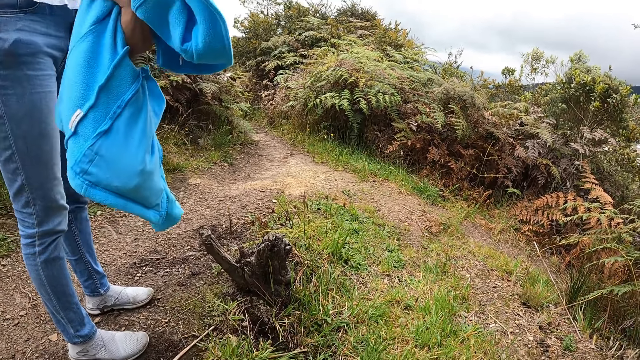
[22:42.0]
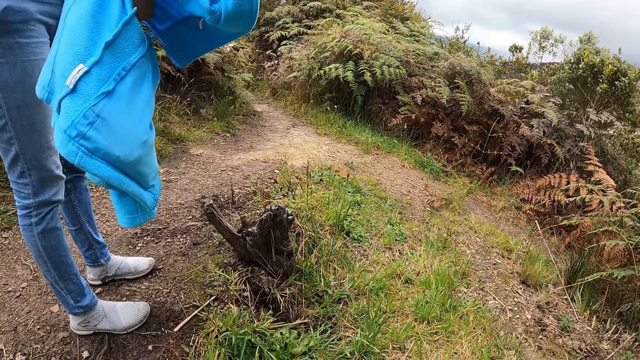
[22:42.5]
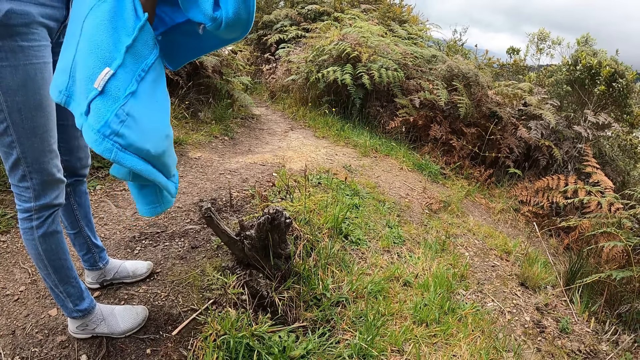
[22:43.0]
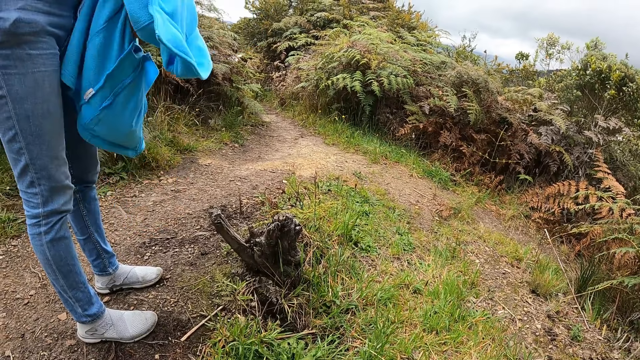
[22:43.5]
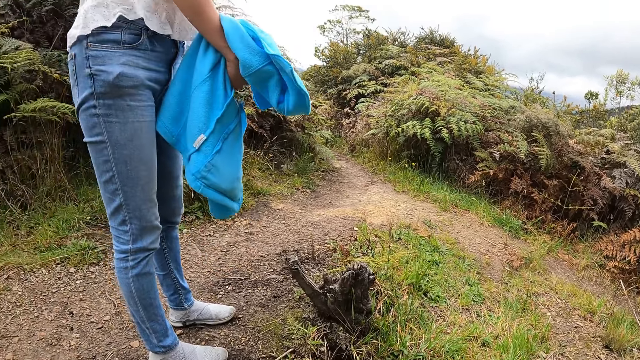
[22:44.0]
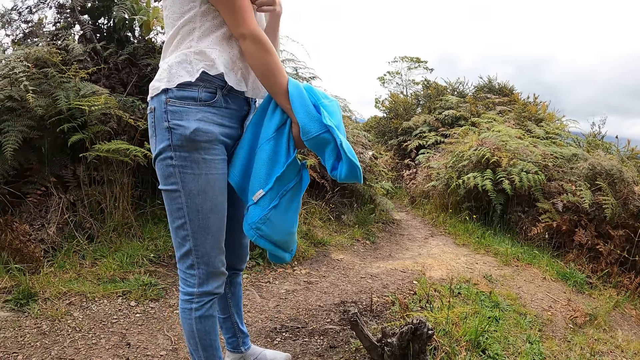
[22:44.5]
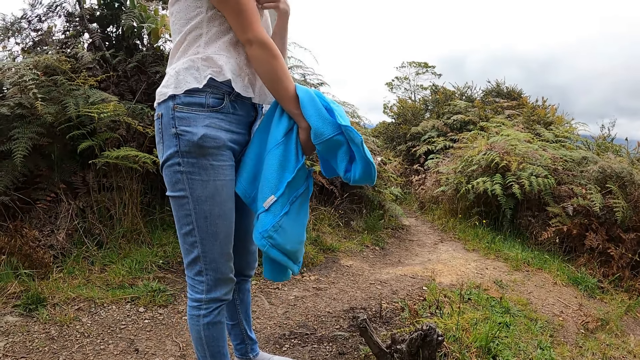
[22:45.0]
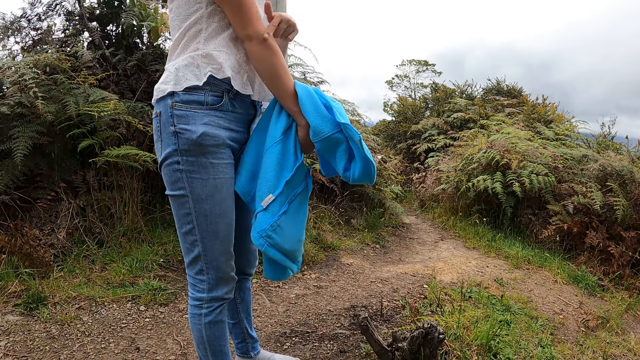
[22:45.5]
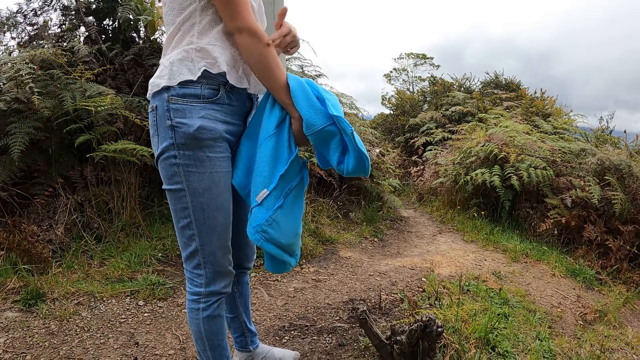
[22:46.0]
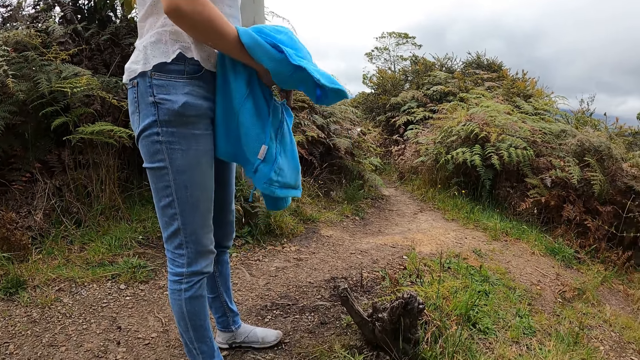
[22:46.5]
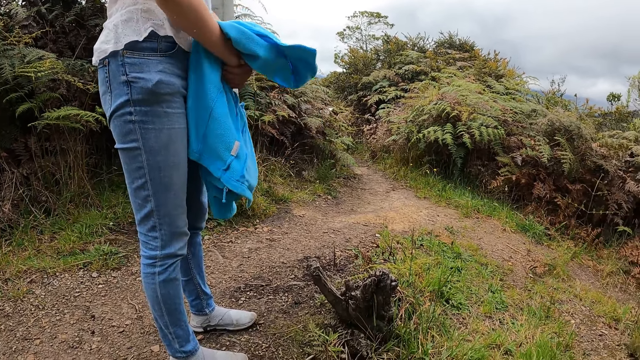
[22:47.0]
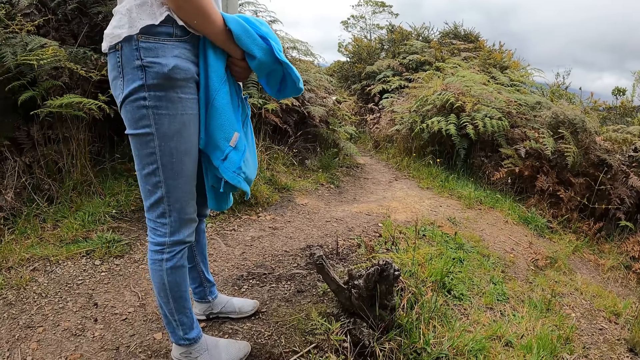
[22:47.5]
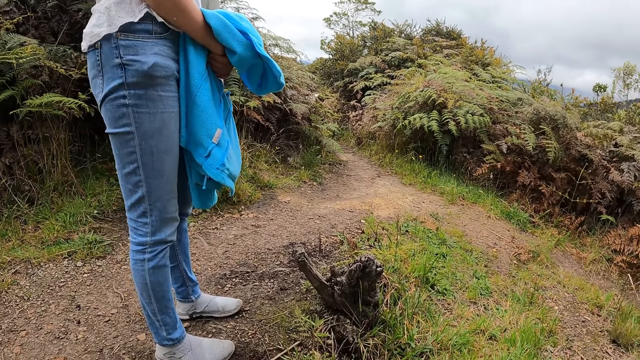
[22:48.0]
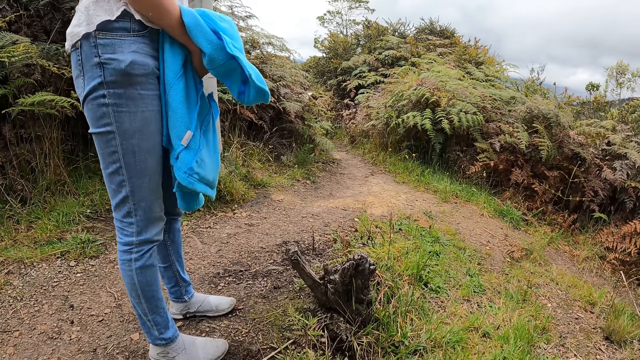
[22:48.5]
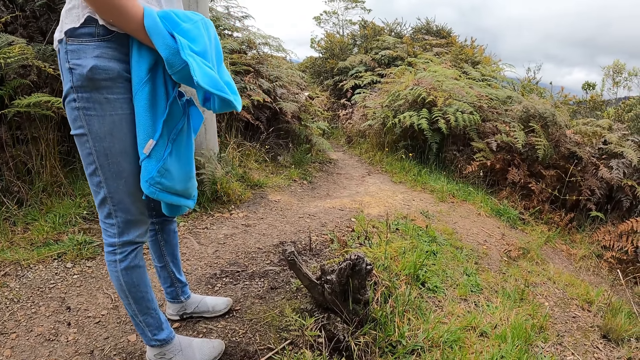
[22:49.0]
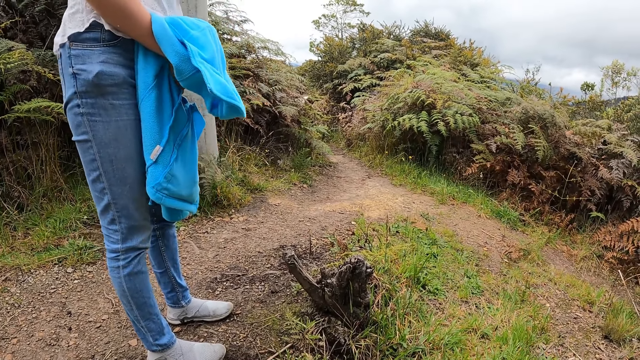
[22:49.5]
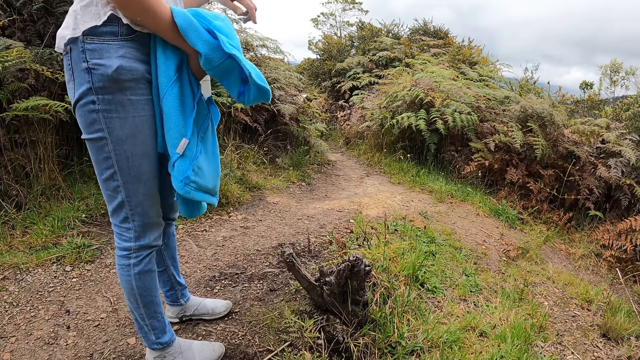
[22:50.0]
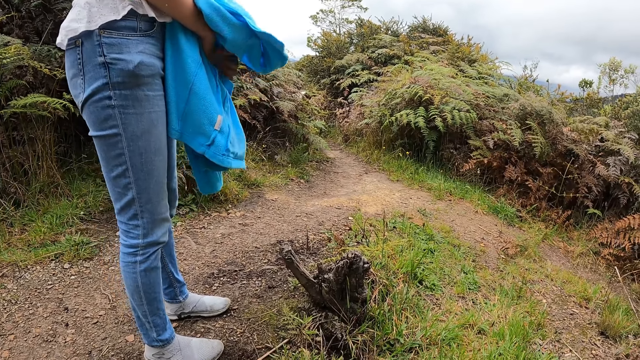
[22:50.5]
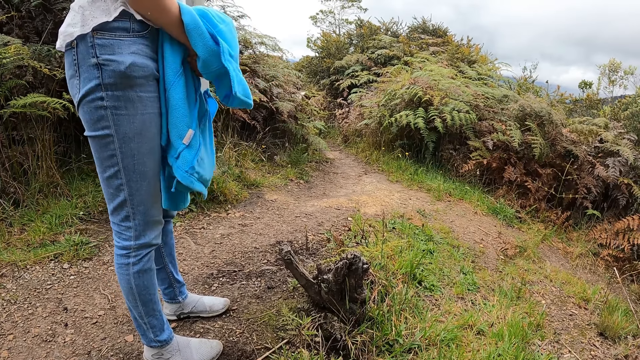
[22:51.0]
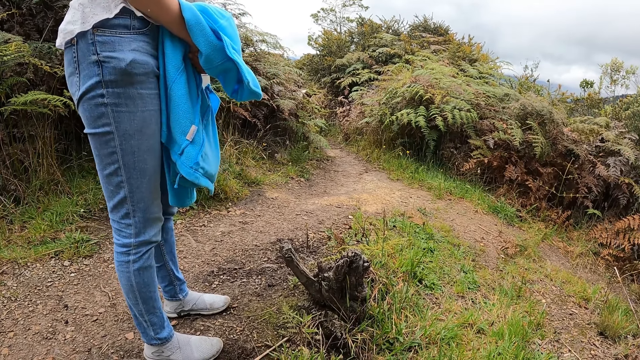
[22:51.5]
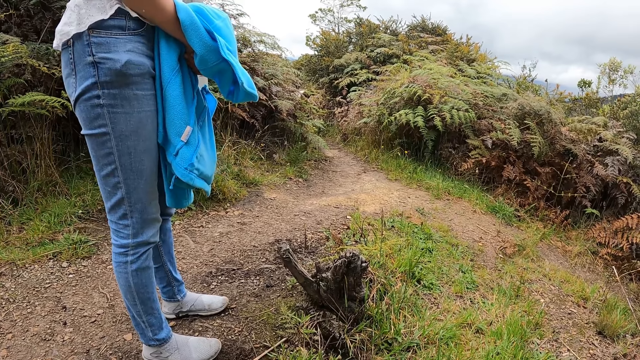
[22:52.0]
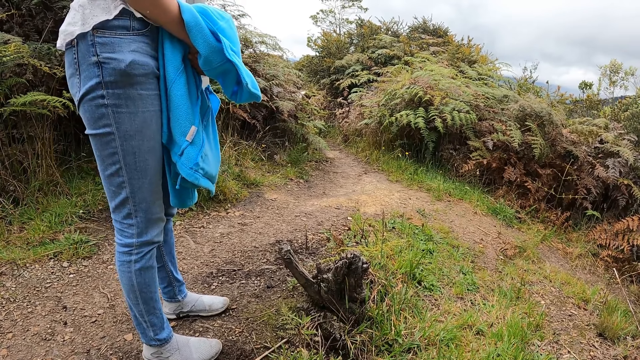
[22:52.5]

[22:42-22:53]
A woman turns her hoodie in her hands. The woman rubs her left hand on her right hand. The woman scratches her left arm and touches the jumper.

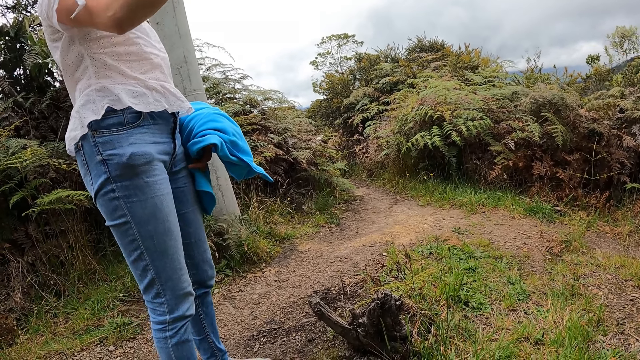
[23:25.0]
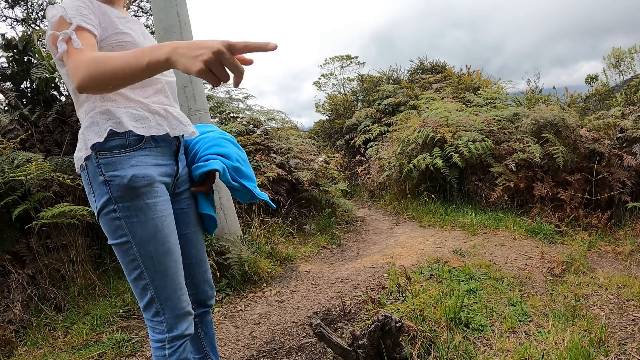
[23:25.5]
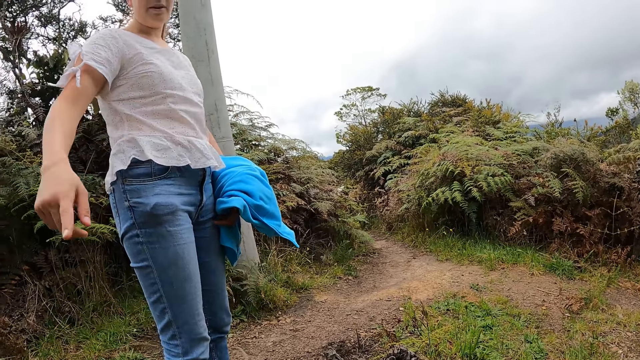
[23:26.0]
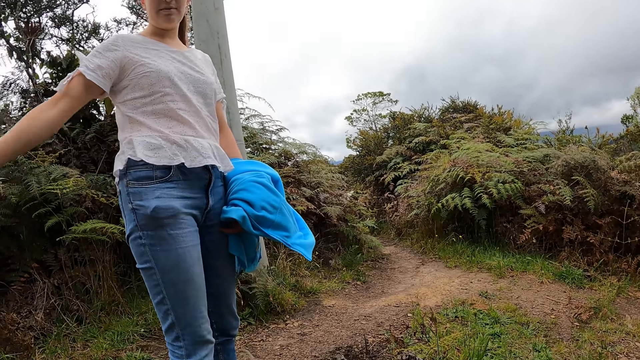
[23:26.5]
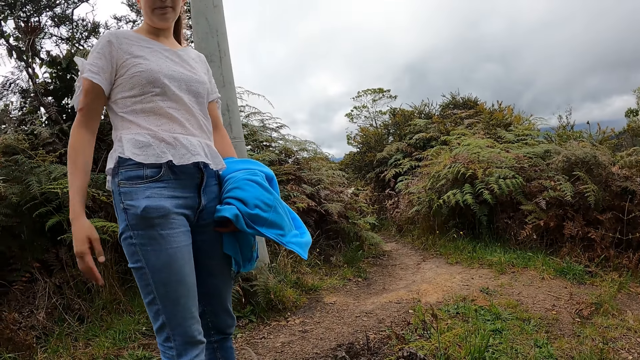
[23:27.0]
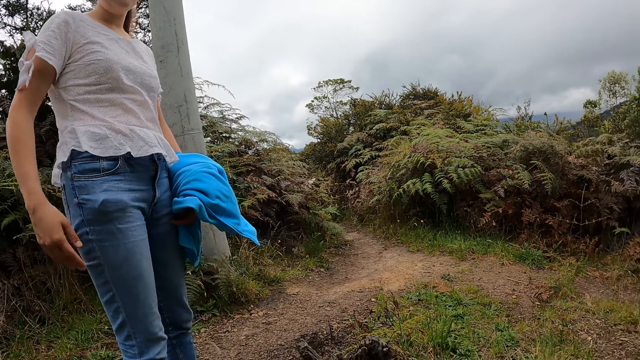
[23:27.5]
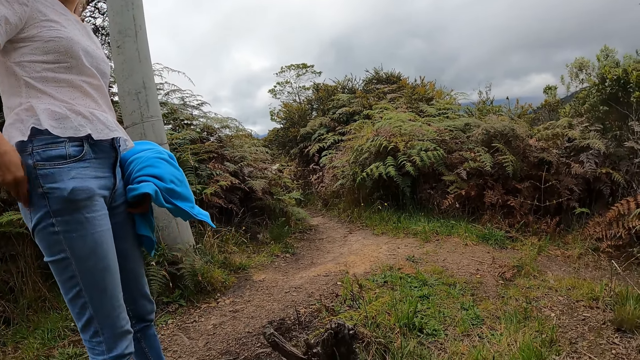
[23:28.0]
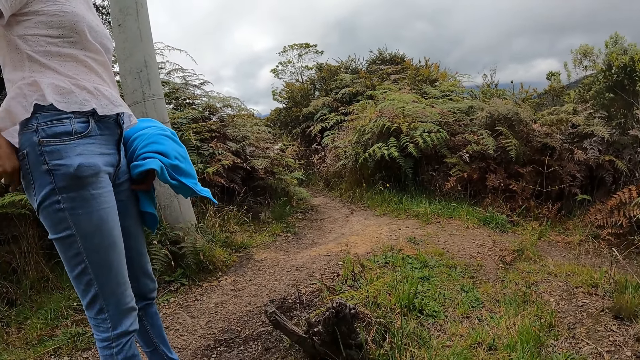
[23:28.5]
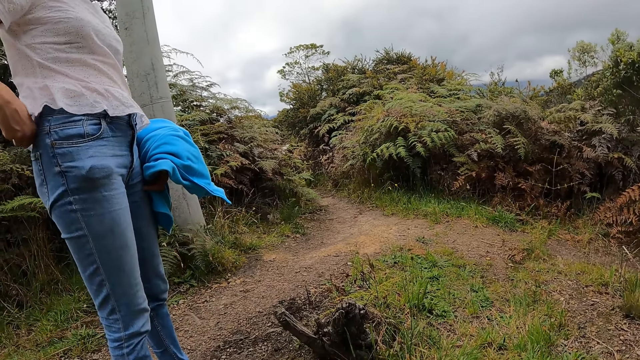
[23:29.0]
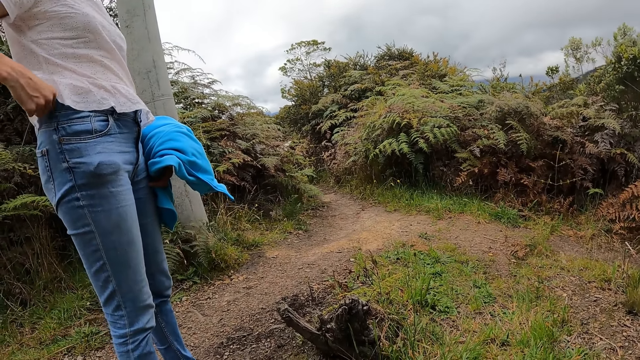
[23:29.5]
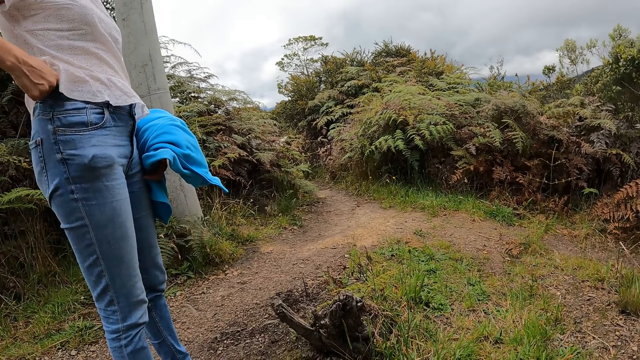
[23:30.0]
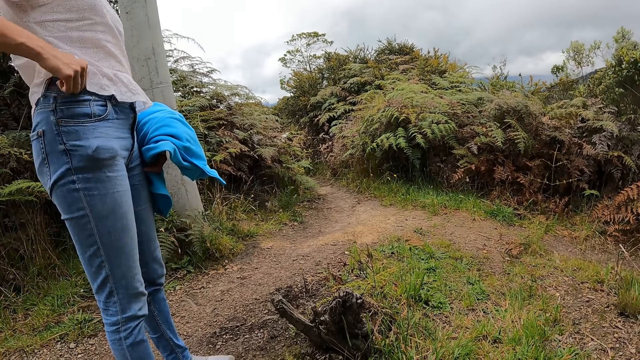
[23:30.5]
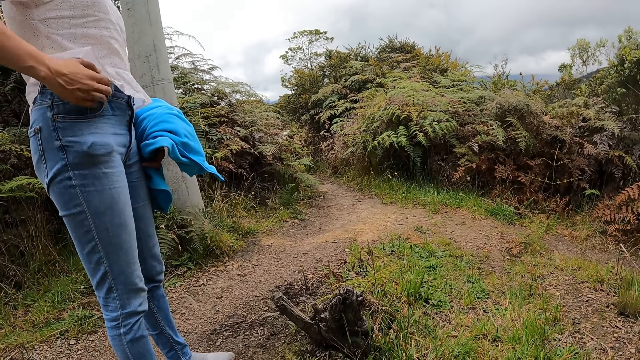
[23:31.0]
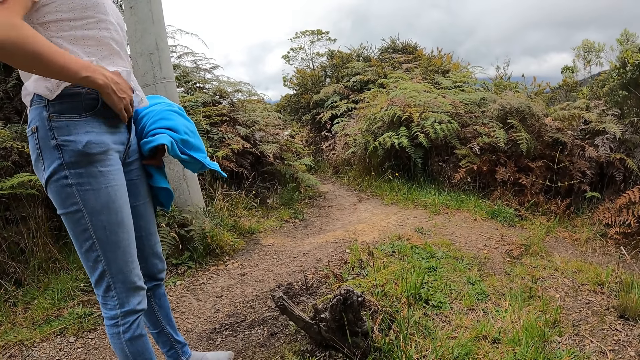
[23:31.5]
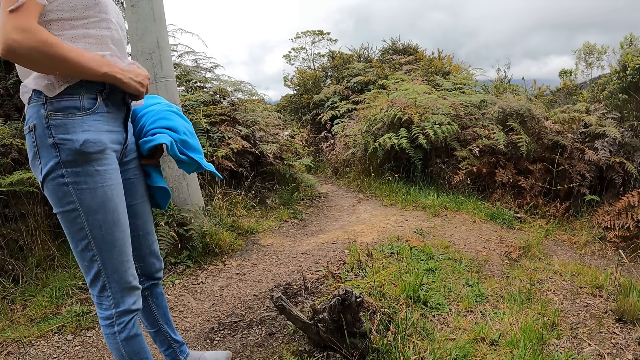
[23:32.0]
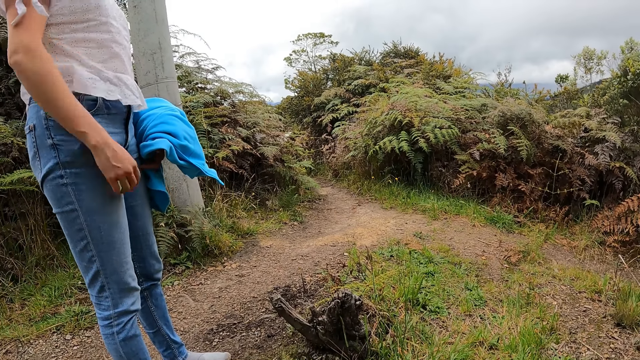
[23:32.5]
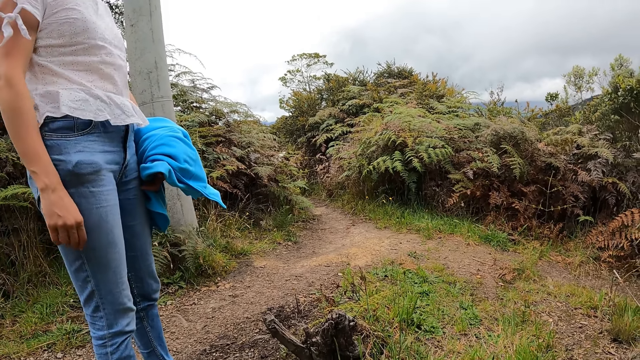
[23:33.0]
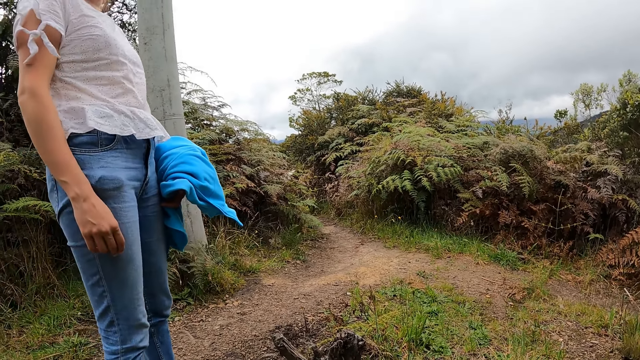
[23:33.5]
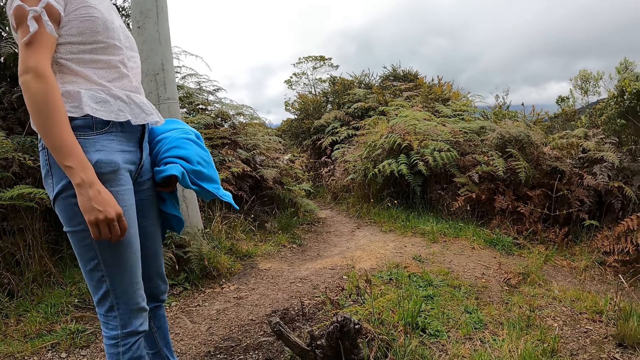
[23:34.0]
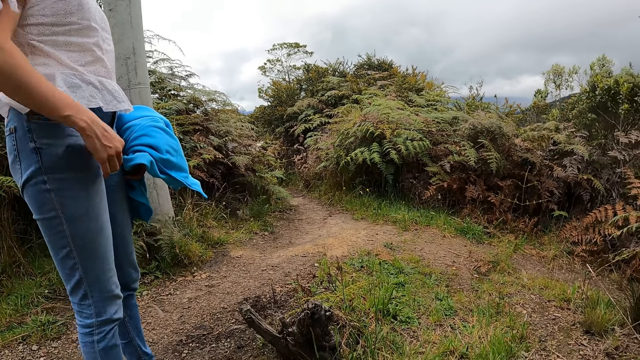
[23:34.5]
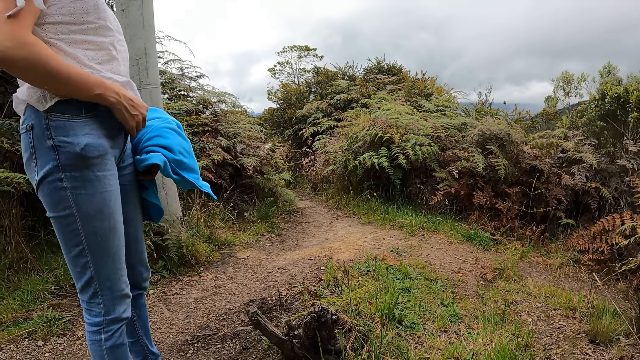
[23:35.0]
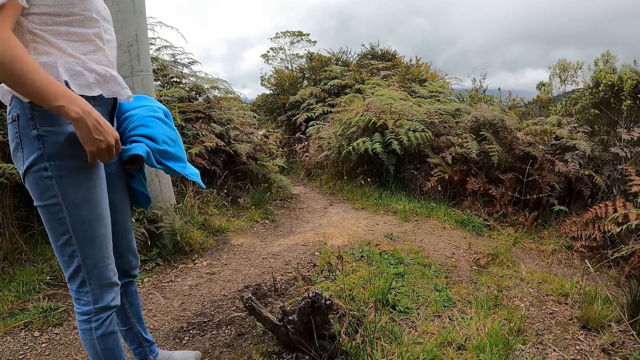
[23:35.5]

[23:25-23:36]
A woman hits her right hand on her lap. The woman touches the jeans and adjusts her jeans with her right hand. The woman touches the jeans button. The woman touches the jeans button again.
